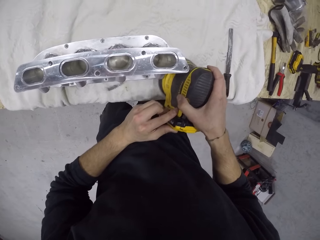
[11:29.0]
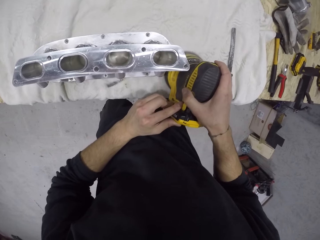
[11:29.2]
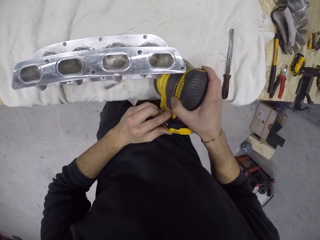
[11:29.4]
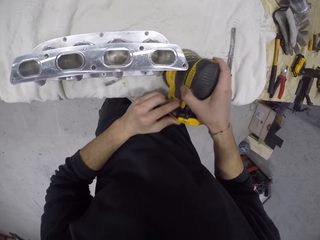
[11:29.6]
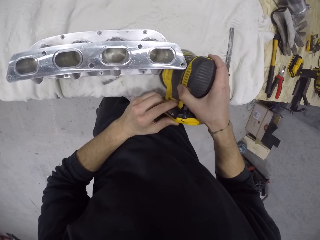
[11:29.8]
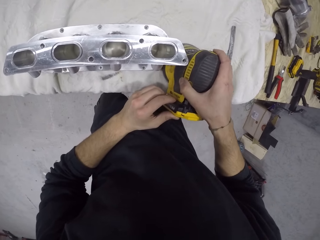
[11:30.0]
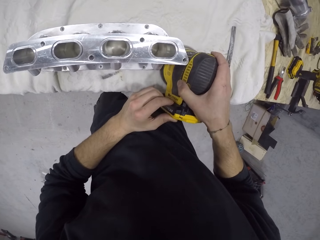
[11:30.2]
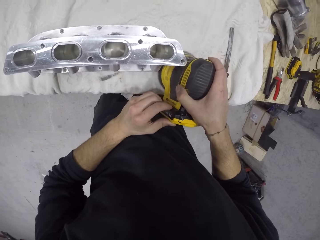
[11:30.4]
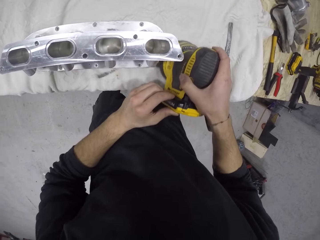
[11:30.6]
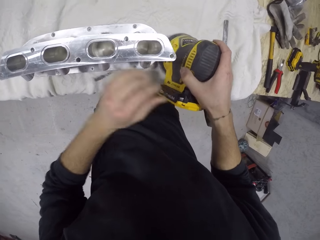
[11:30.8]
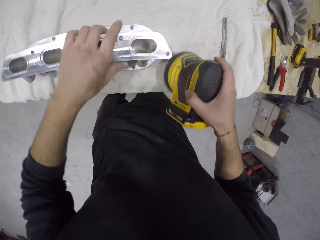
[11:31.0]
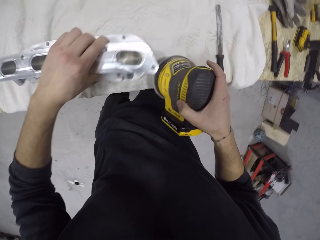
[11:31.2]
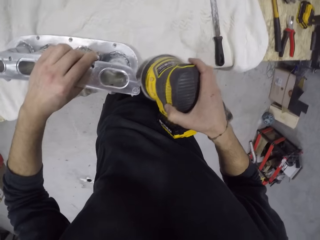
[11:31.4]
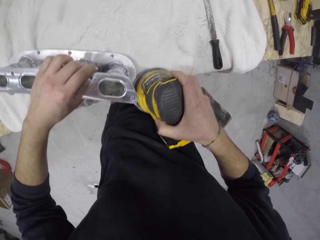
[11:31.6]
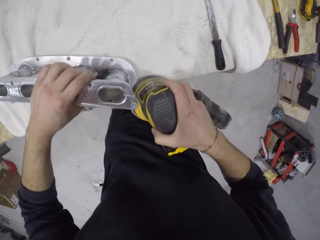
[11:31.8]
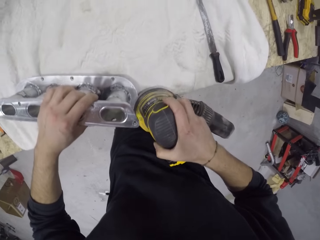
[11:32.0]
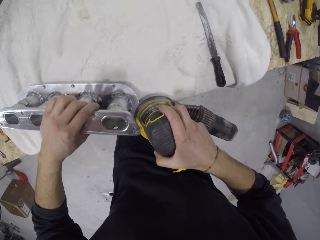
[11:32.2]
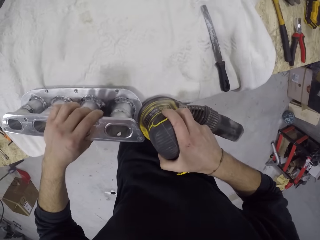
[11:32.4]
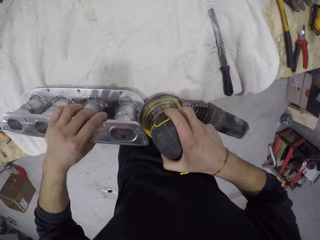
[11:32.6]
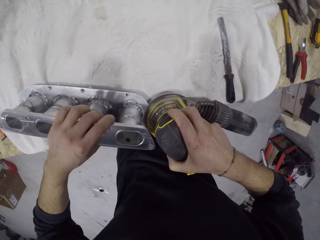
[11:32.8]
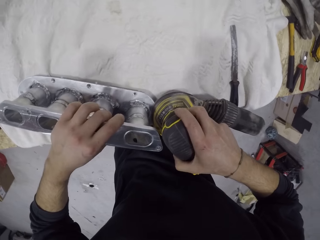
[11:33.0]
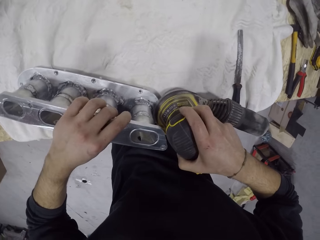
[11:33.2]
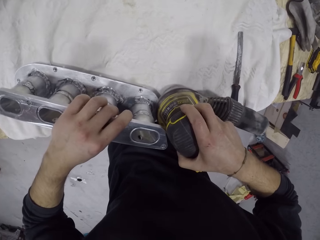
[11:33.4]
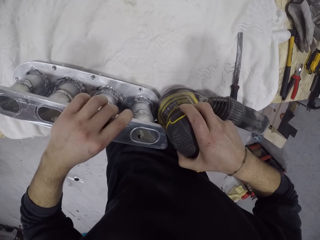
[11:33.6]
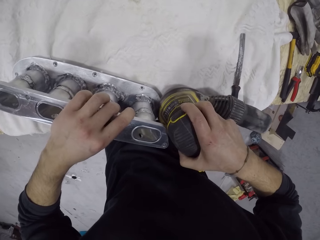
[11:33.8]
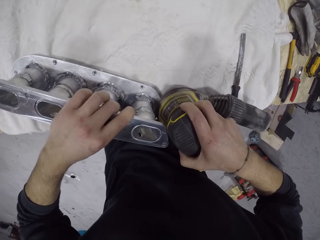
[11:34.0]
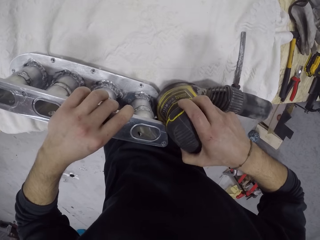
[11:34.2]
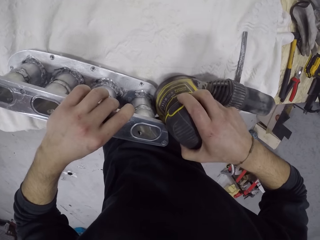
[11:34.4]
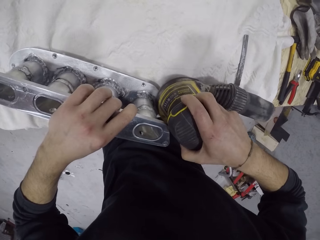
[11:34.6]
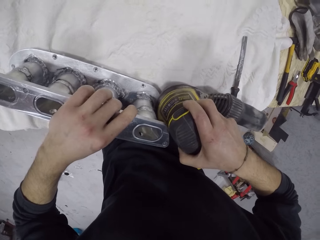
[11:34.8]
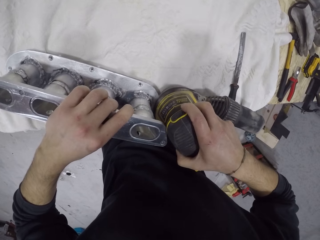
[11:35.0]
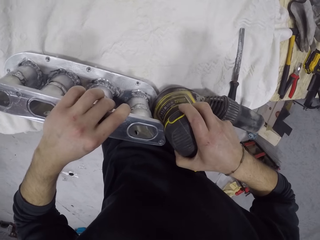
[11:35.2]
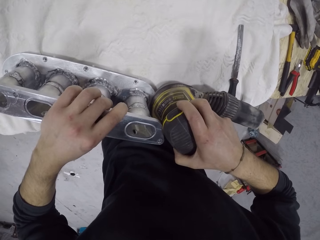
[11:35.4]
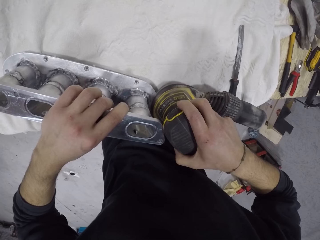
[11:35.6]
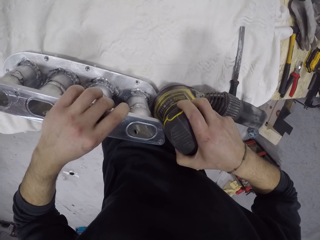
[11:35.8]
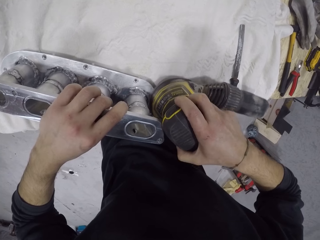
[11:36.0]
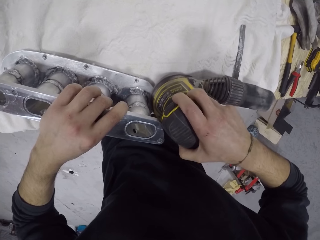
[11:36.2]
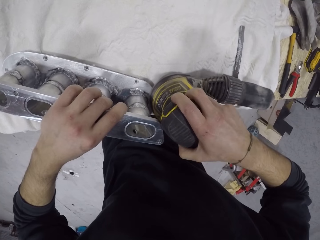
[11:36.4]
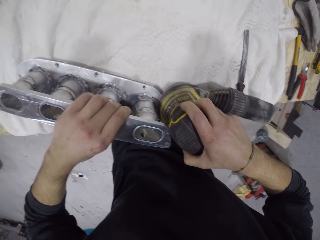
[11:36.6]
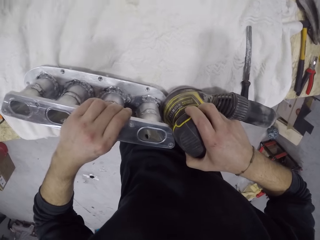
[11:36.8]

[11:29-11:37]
The camera wearer moves the metal stand.

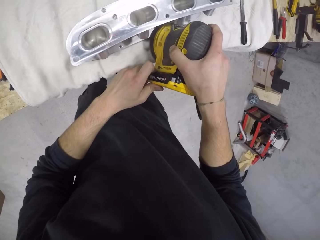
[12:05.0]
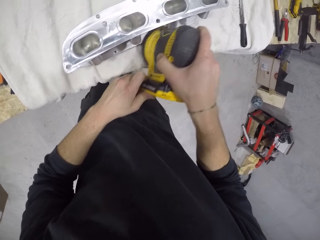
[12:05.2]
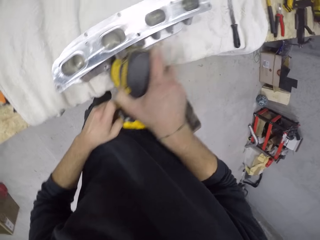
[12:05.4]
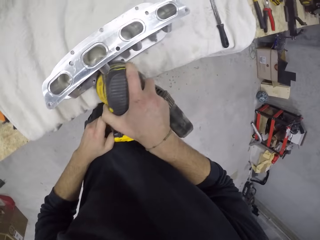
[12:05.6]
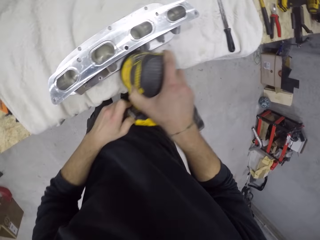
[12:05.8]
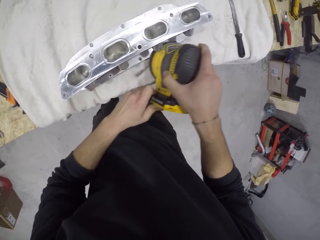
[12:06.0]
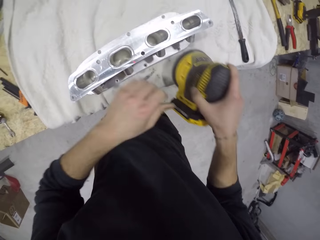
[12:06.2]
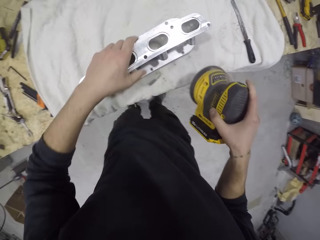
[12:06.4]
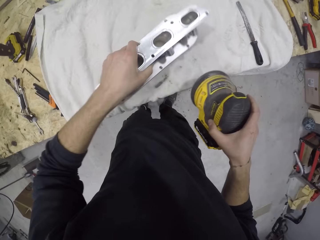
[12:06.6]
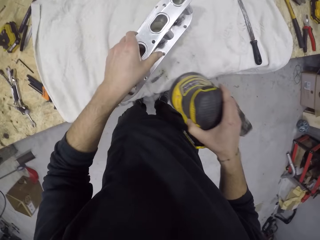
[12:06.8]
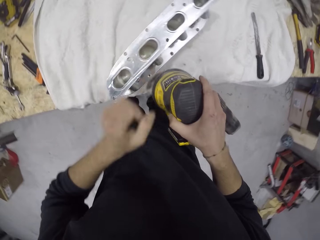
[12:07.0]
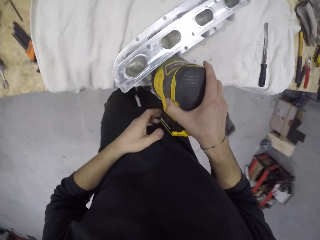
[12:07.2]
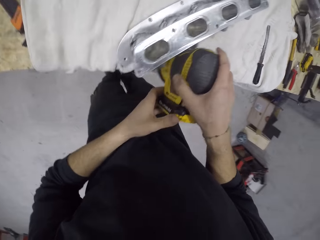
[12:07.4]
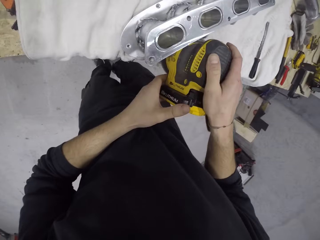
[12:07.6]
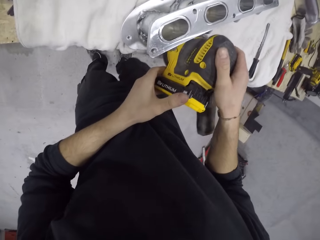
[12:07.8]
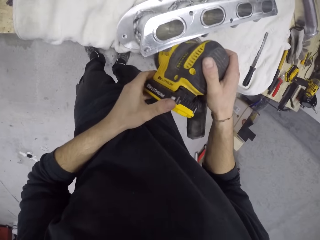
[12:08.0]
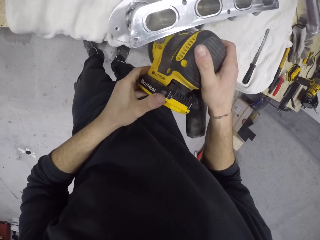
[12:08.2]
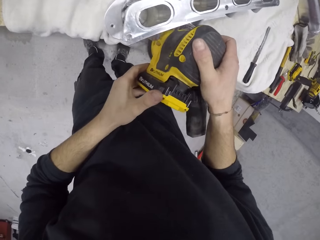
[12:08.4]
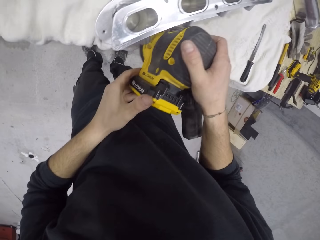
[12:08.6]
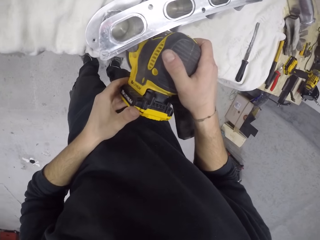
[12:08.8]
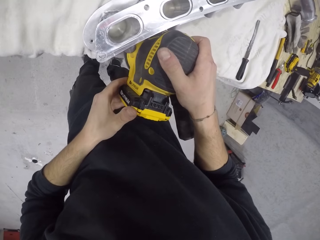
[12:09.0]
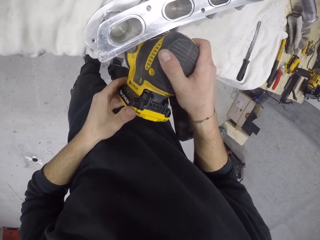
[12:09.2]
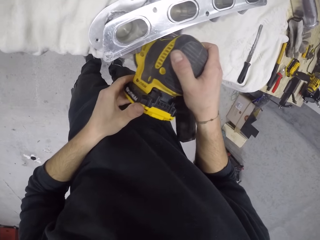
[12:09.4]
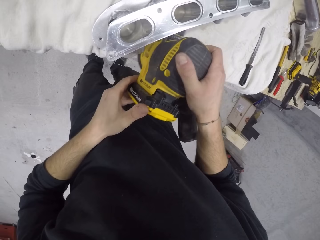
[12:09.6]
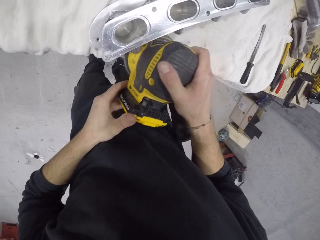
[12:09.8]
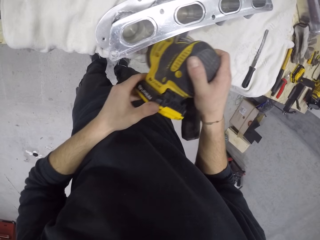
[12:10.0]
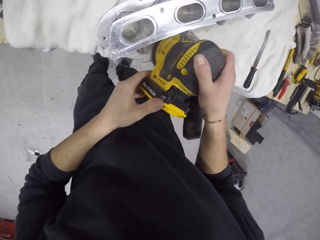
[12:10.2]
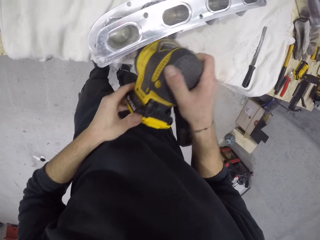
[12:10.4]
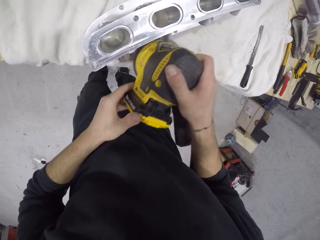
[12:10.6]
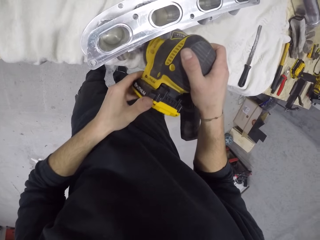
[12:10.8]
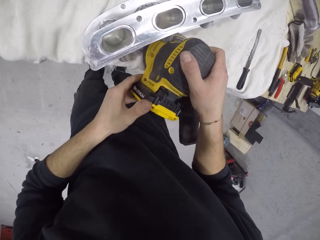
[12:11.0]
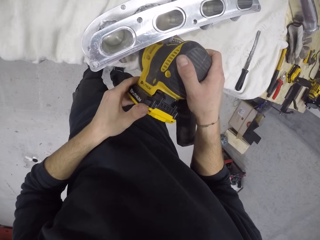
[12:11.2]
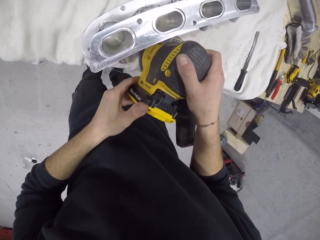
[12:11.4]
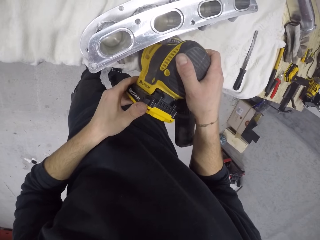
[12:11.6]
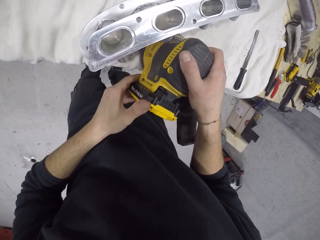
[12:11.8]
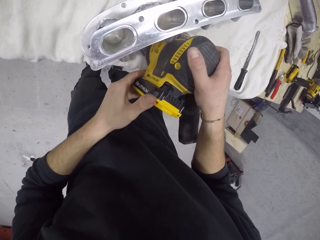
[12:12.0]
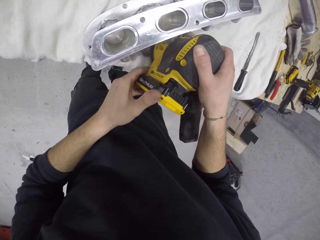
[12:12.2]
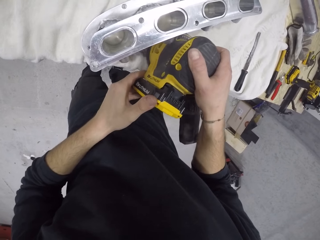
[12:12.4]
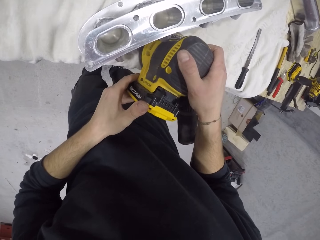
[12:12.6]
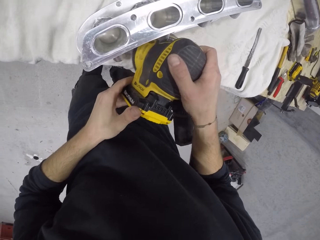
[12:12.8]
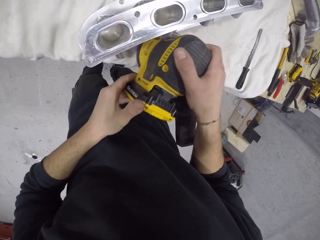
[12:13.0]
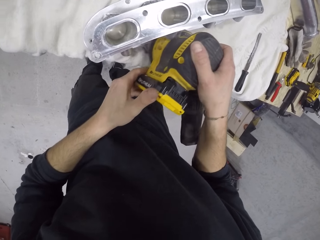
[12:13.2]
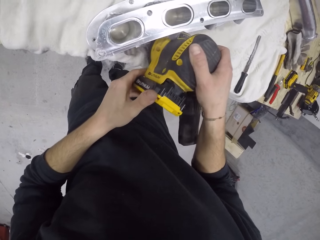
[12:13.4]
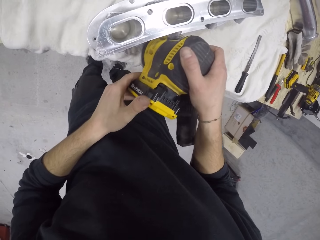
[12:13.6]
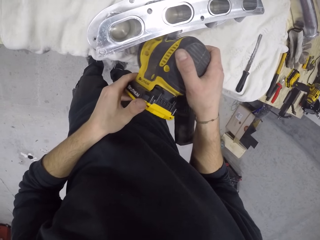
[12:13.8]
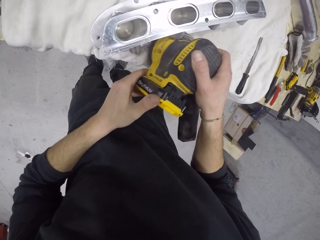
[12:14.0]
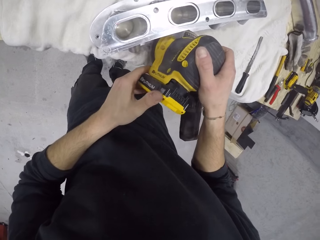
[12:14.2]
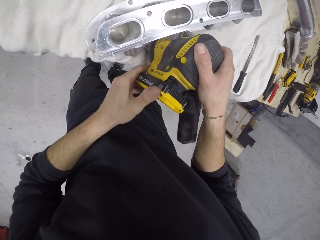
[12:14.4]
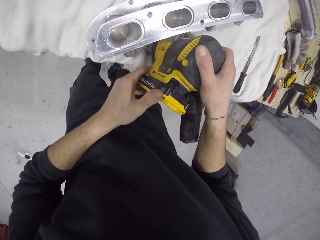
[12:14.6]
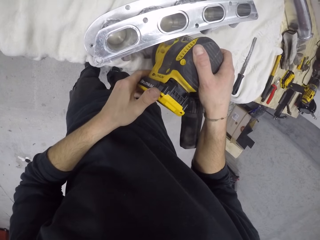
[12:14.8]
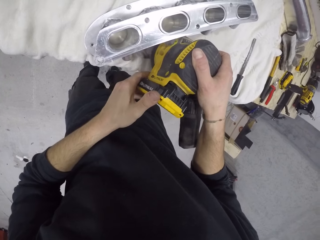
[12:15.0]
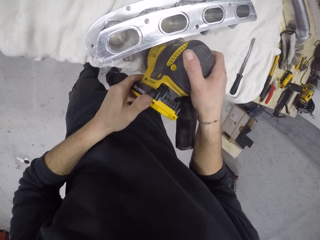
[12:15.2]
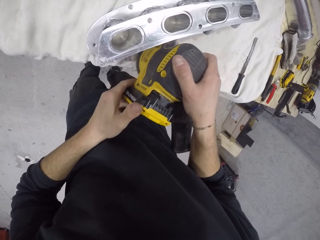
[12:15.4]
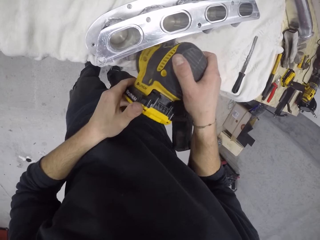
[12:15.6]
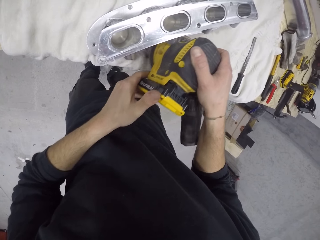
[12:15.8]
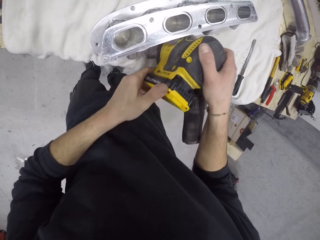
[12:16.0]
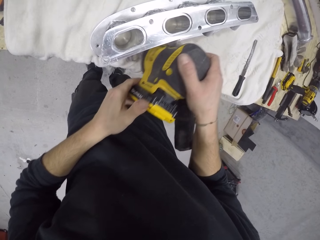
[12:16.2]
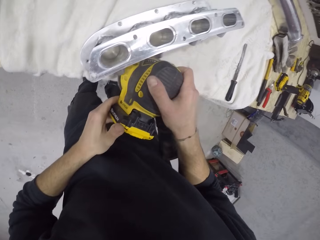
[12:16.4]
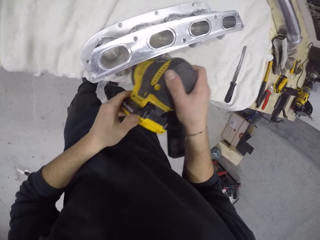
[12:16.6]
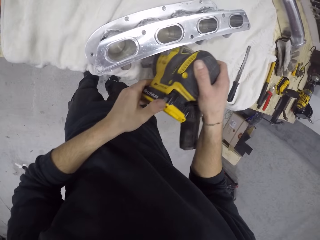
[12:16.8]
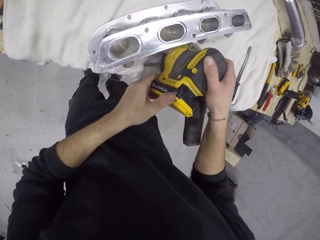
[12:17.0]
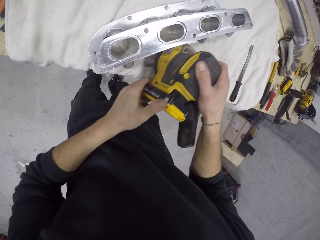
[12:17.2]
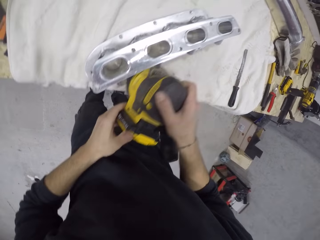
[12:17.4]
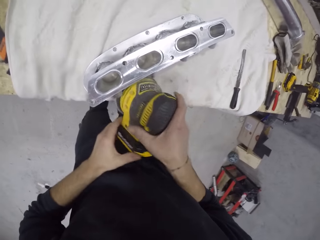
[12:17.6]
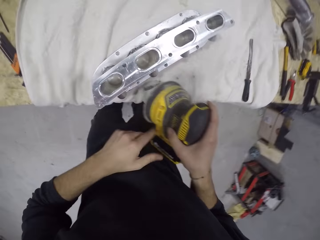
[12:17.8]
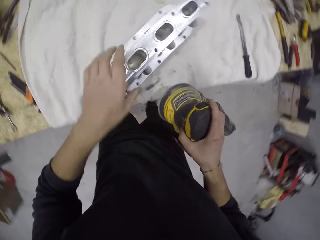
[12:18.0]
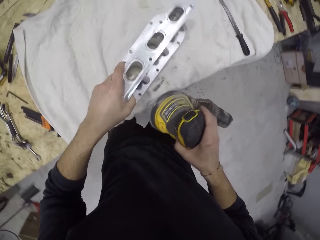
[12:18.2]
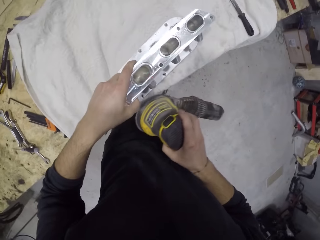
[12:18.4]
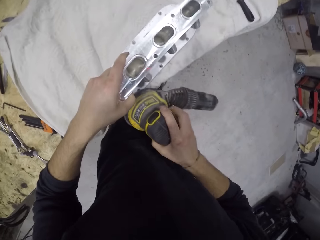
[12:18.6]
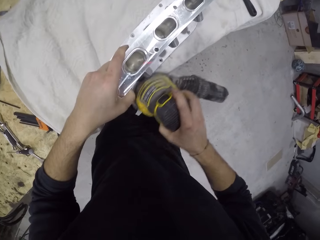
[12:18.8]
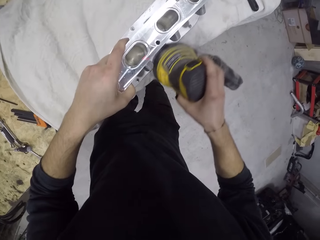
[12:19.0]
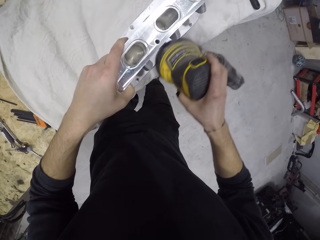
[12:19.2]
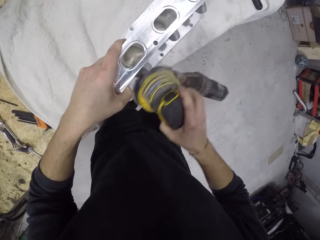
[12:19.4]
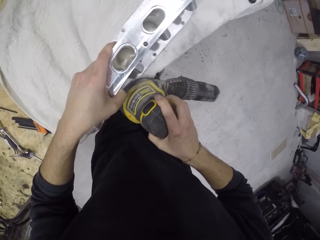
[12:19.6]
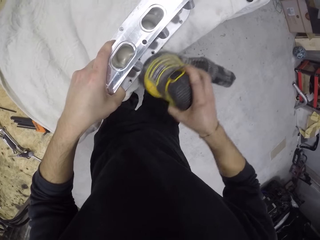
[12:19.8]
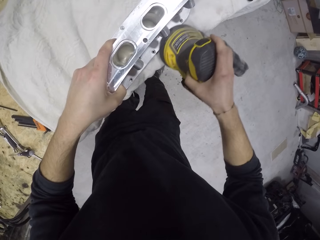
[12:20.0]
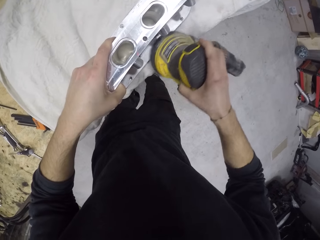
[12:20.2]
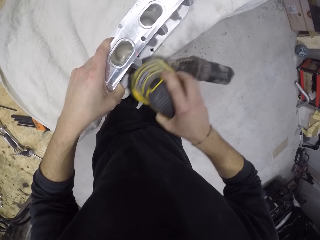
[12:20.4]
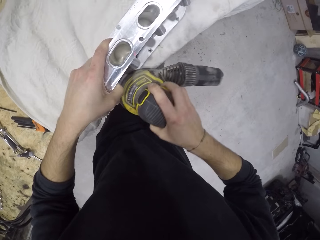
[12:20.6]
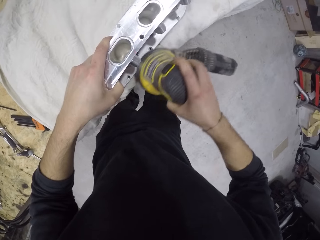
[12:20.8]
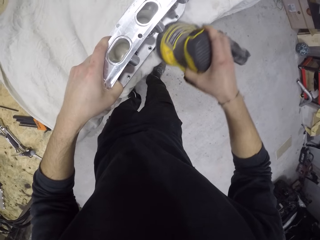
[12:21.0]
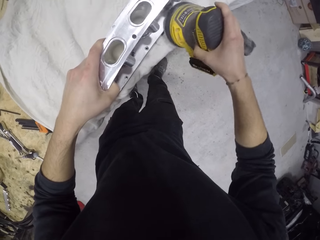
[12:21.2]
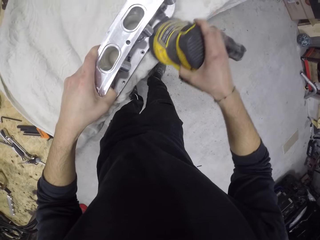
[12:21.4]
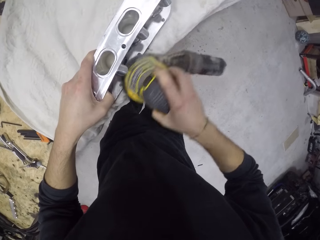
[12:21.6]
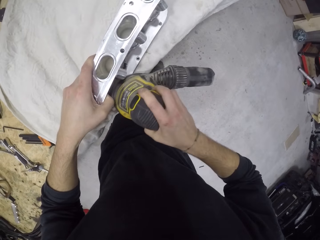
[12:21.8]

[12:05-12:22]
The camera wearer moves the tool. They move the metal stand. They smoothen the metallic stand.
